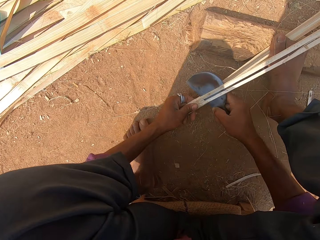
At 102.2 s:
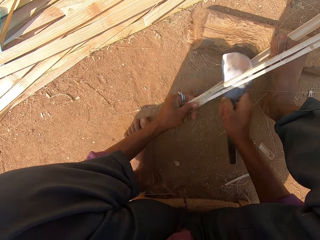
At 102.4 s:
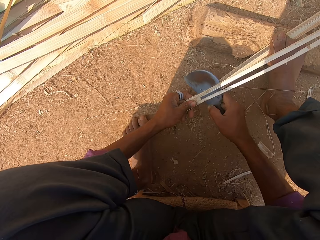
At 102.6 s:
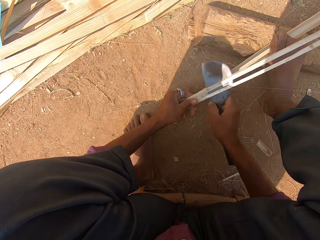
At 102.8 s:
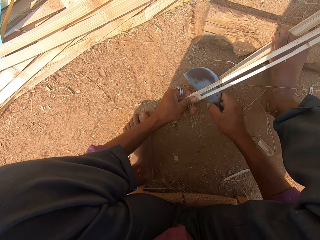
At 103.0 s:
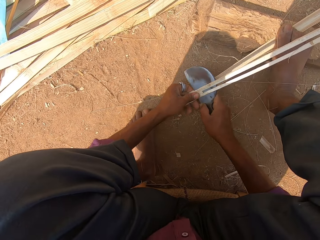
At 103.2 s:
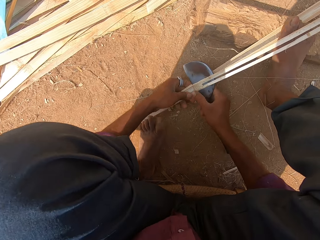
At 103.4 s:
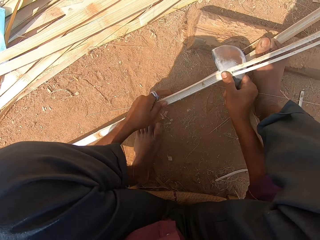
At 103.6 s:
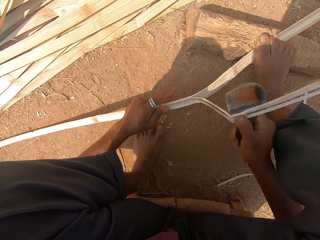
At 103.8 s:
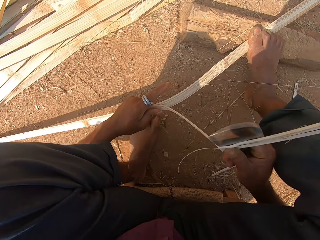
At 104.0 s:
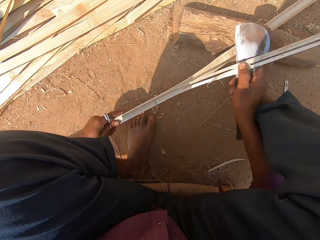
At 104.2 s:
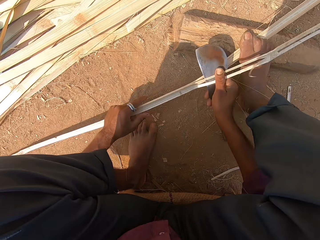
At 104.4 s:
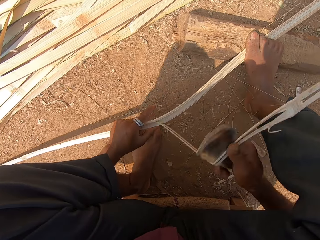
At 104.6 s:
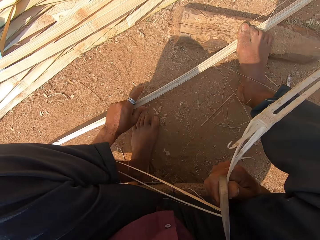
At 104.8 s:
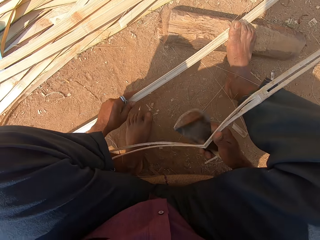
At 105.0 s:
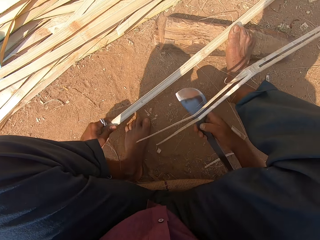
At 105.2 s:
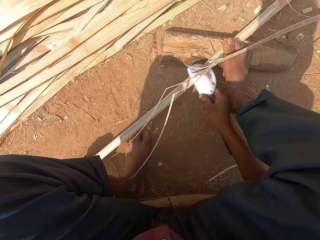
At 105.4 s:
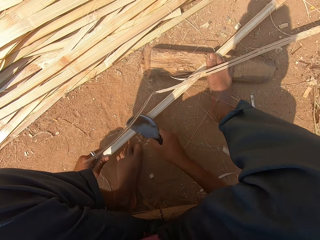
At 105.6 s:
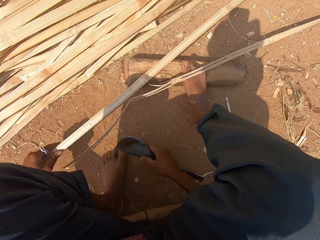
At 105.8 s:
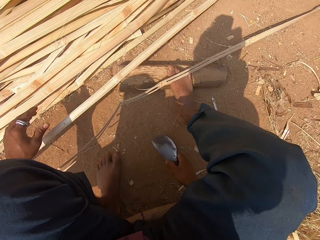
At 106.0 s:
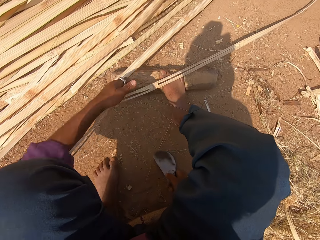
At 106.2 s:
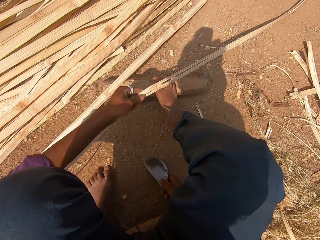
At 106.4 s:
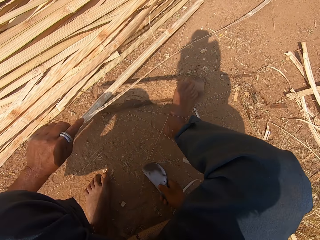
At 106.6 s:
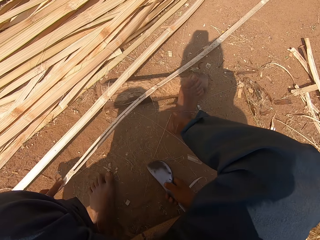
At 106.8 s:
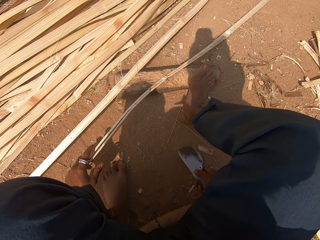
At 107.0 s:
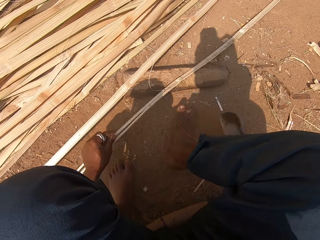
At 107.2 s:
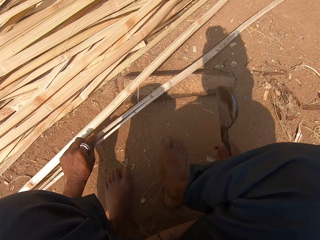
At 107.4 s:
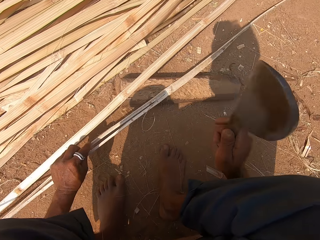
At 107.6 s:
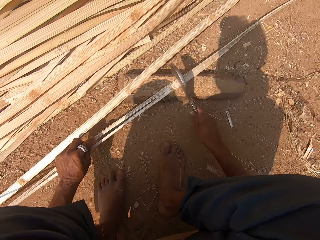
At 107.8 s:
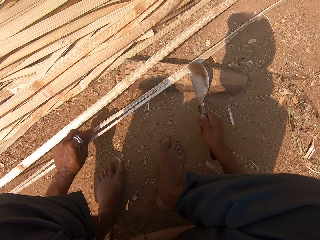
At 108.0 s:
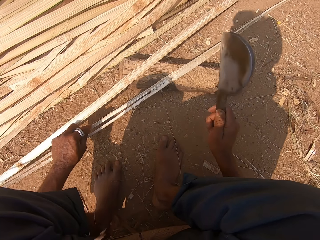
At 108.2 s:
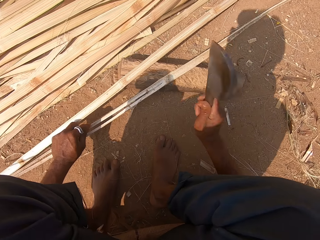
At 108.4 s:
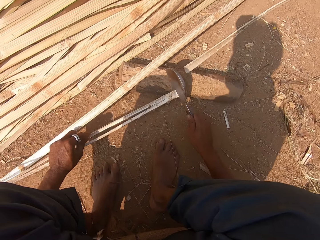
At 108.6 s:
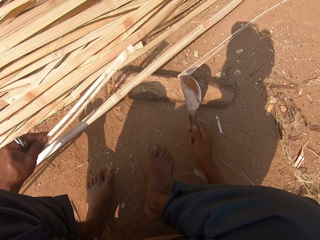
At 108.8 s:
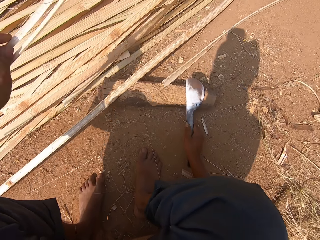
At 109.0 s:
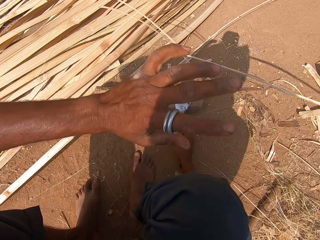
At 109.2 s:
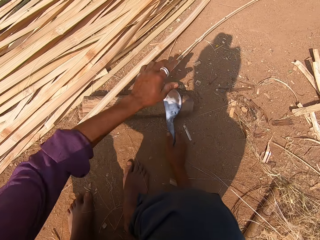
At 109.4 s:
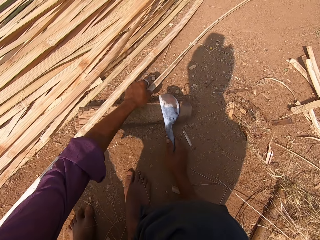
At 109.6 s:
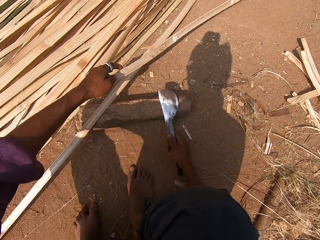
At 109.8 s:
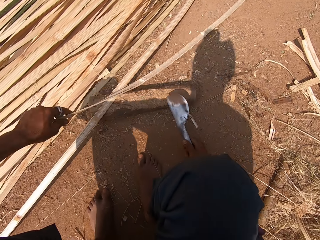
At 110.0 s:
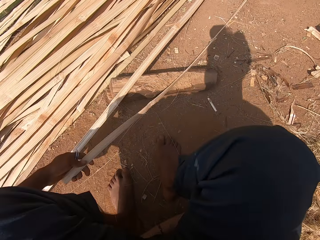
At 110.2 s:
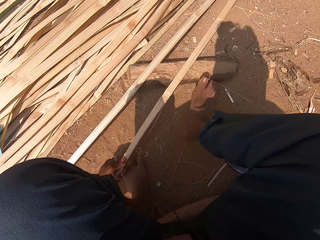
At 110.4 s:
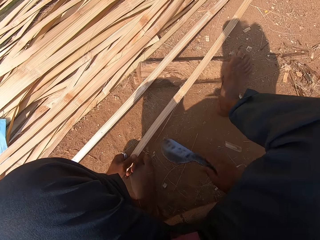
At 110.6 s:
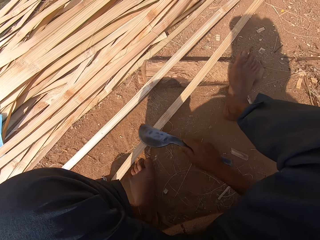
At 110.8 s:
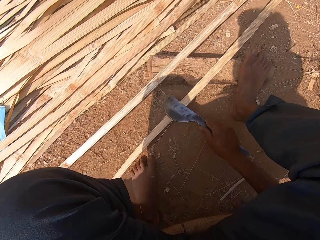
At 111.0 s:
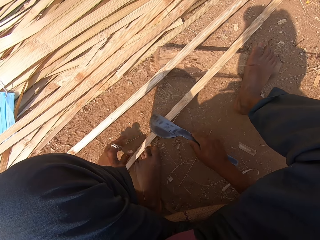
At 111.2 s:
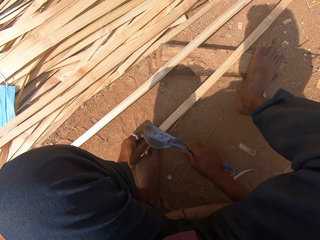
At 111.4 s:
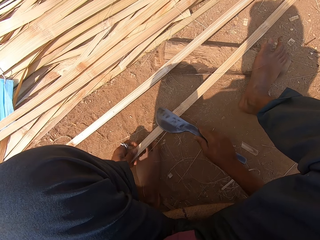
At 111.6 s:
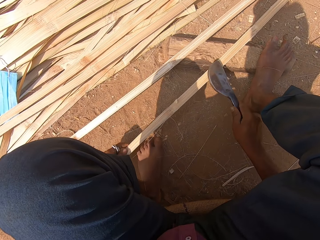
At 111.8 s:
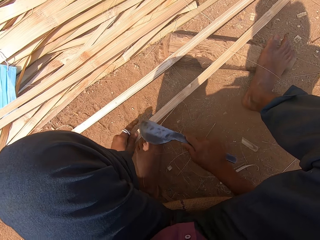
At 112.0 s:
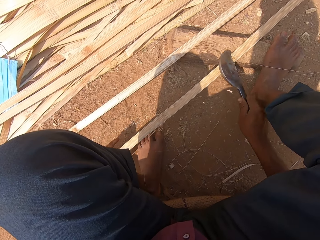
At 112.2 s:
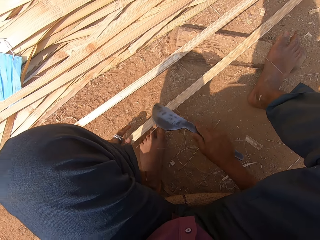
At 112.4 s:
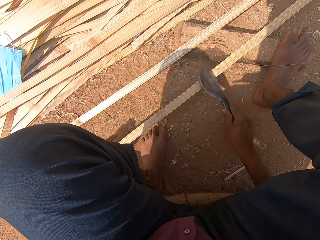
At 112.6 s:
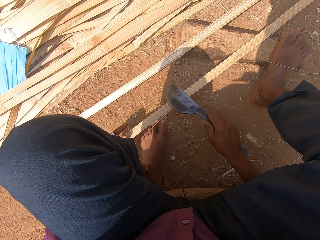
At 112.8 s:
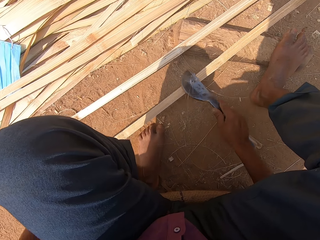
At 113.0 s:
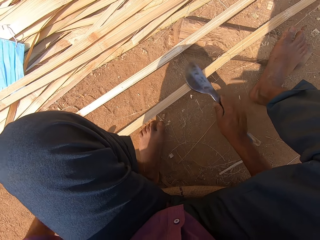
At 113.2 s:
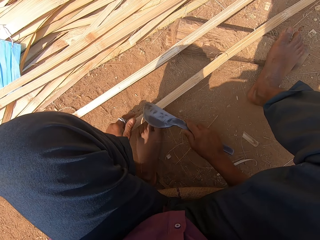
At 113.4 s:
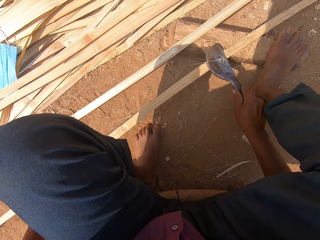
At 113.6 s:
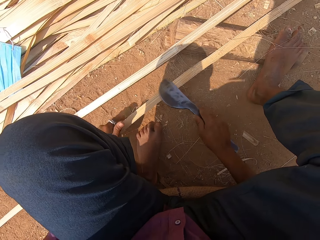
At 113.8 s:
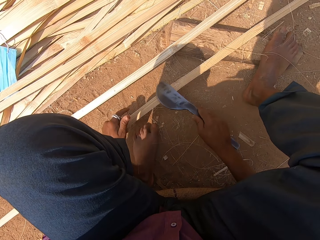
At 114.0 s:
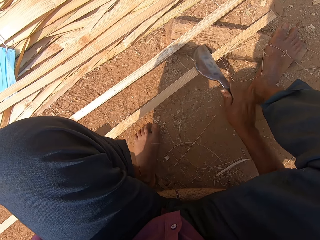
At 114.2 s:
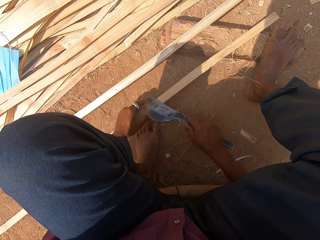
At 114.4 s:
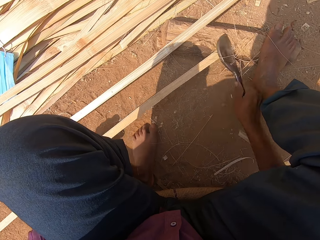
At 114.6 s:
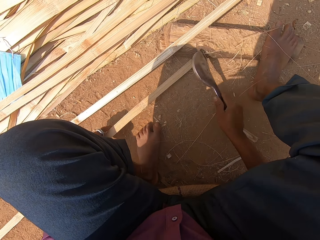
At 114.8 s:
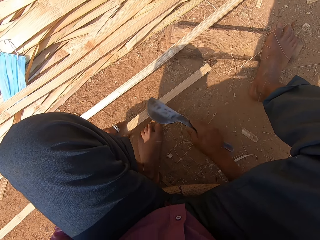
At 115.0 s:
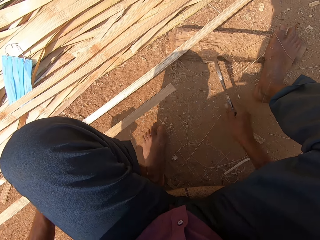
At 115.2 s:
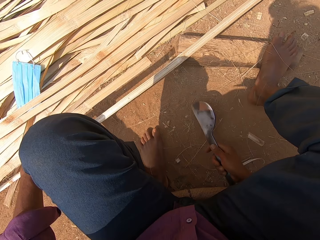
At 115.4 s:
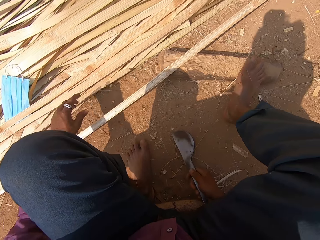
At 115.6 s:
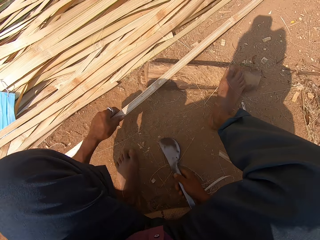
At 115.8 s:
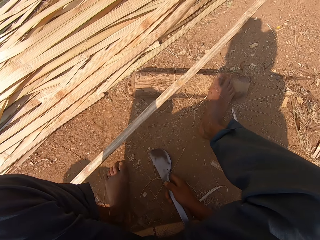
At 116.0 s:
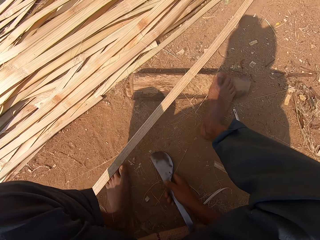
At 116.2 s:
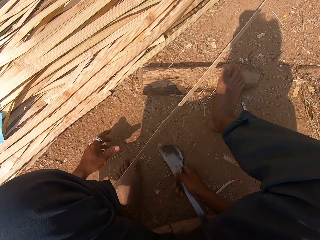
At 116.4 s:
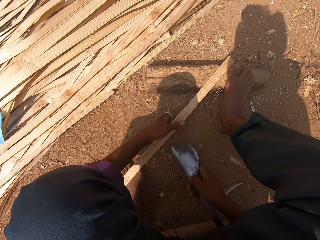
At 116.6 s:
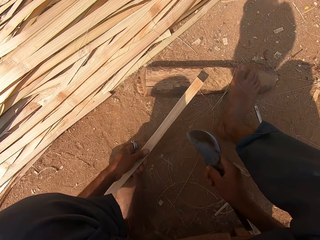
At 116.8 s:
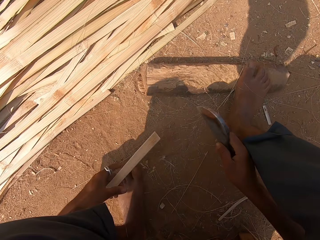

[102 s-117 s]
The camera wearer cuts the bamboo strip in his left hand with the curved blade in his right hand. He pulls the bamboo strip in his left hand with the curved blade in his right hand. He drops the bamboo strip in his left hand on the ground. He moves the bamboo strip on the ground with his left hand. He cuts the bamboo strip on a log of wood with the curved blade in his right hand. He throws the bamboo strip on the ground with his left hand. He picks up the bamboo strip from the ground with his left hand. He shaves the bamboo strip in his left hand with the curved blade in his right hand. He drops the bamboo strip in his left hand on the ground. He moves the bamboo strip on the ground with his left hand.

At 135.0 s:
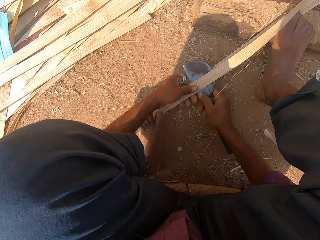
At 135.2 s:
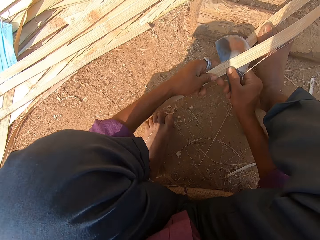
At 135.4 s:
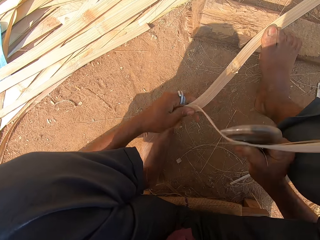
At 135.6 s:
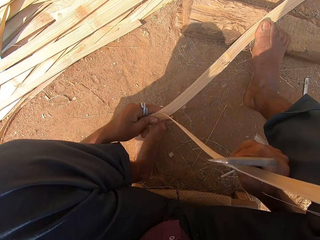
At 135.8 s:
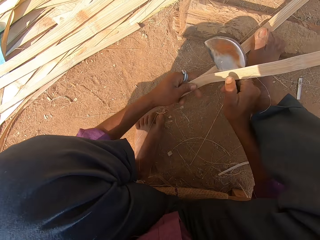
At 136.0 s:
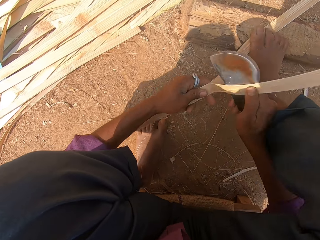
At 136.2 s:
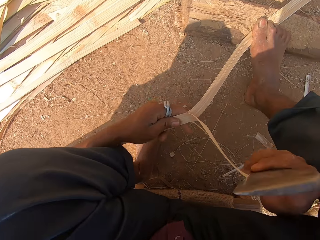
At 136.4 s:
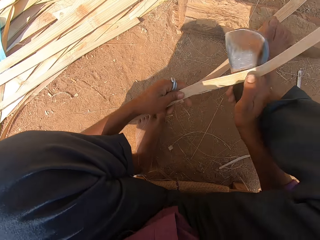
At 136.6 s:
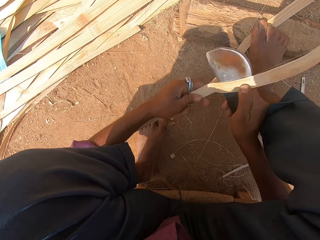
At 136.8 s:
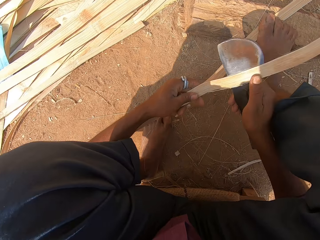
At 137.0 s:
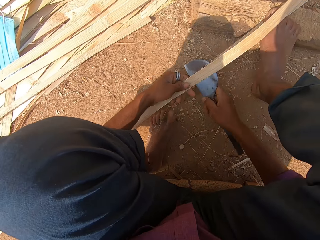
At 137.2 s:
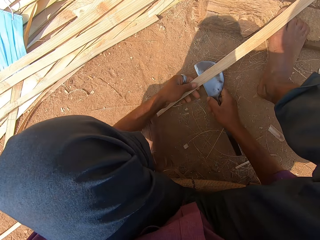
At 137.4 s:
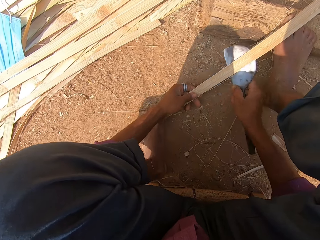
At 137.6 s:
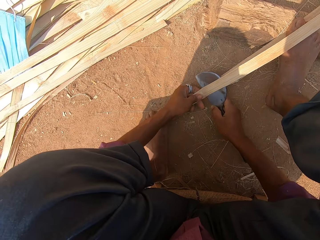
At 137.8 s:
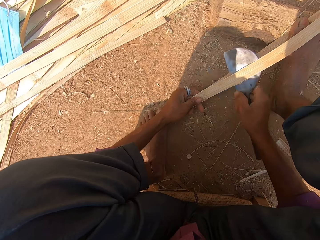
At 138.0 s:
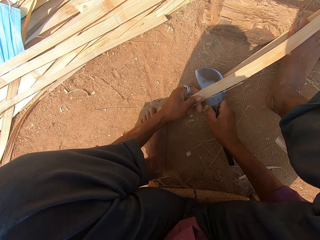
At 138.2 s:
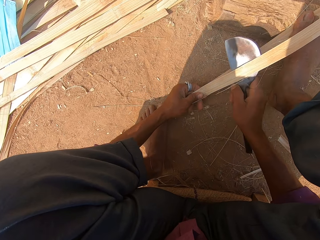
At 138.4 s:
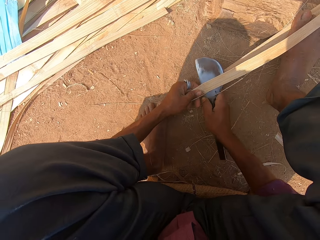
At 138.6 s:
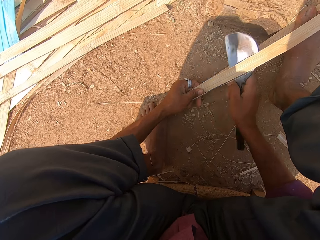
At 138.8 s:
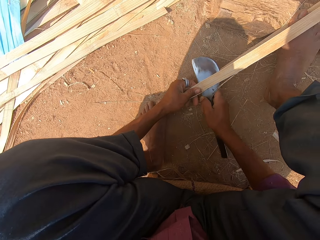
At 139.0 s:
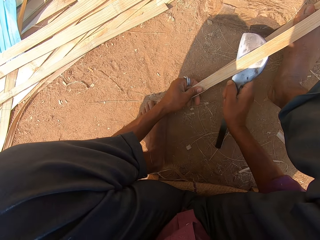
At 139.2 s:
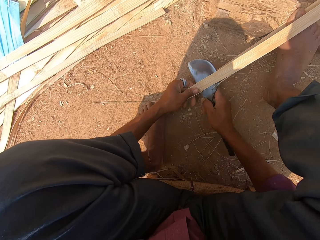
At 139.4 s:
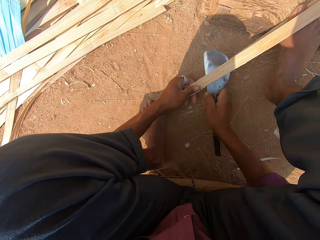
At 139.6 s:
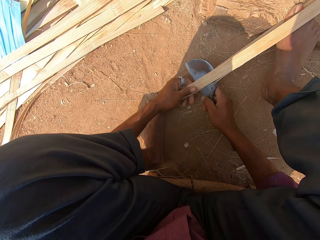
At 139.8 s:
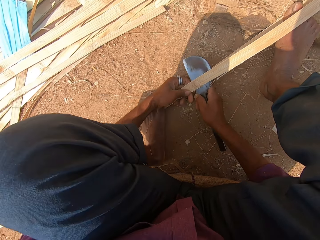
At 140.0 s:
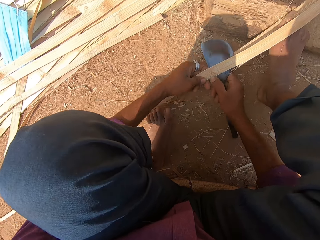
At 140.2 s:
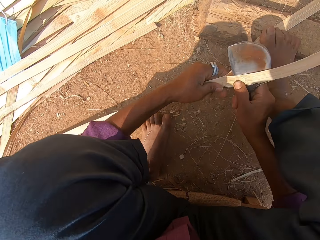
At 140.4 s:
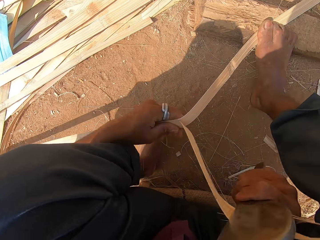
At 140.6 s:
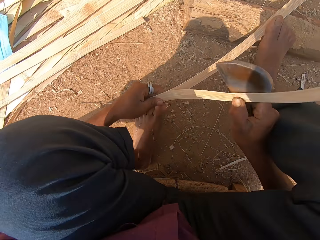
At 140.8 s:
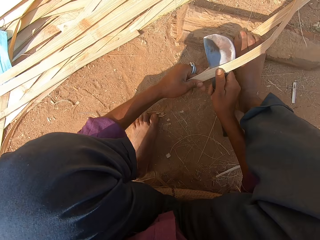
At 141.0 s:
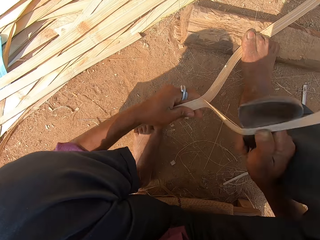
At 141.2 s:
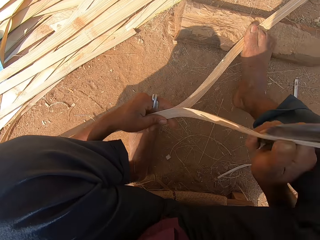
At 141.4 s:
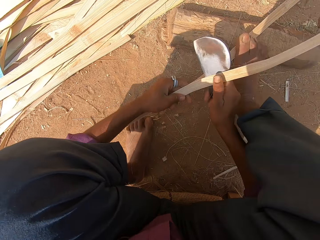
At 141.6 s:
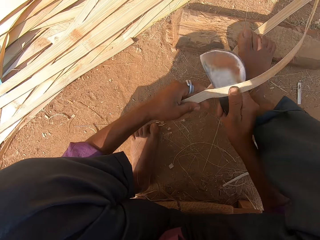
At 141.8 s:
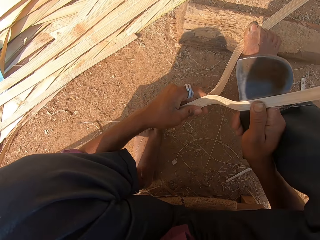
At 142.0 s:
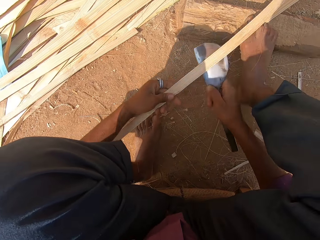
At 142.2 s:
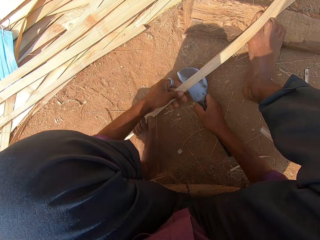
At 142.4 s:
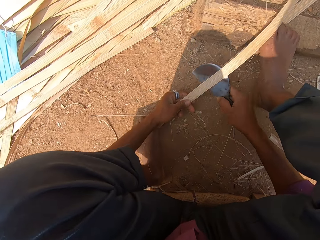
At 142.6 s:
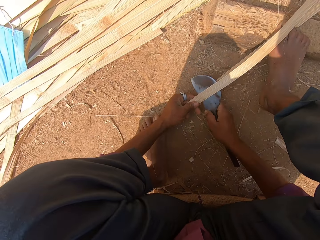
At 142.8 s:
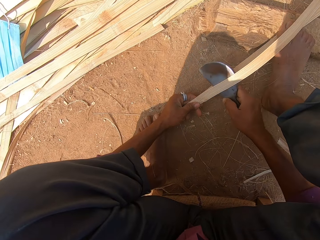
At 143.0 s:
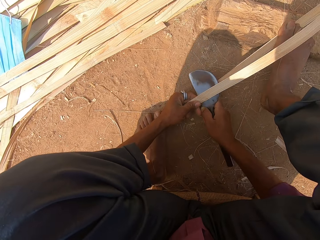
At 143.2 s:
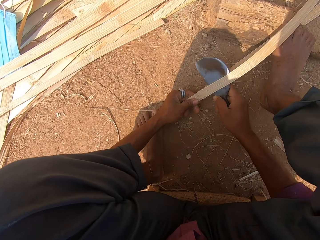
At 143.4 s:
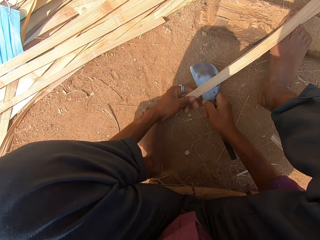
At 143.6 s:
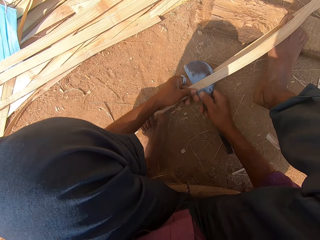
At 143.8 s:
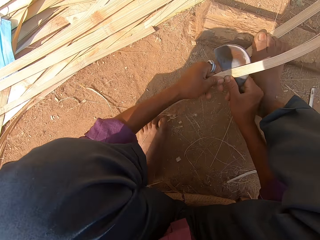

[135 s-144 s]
The camera wearer pulls the bamboo strip in his left hand with the curved blade in his right hand. He cuts the bamboo strip on the ground with the curved blade in his right hand. He pulls the bamboo strip in his left hand with the curved blade in his right hand. He cuts the bamboo strip on the ground with the curved blade in his right hand.
